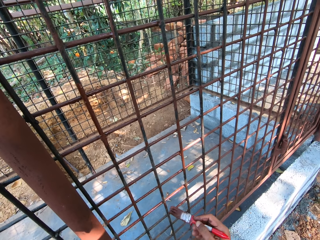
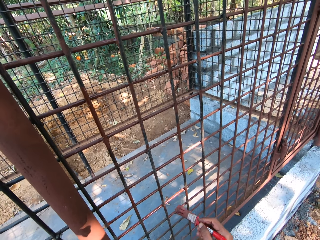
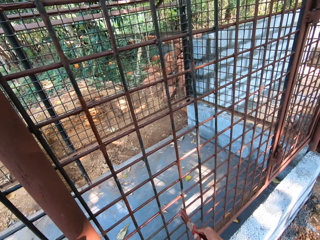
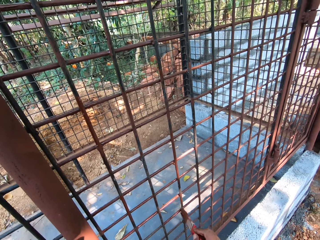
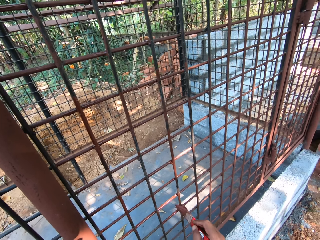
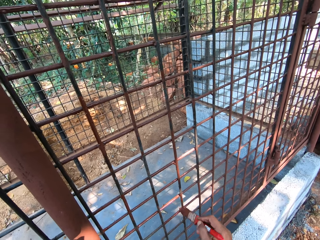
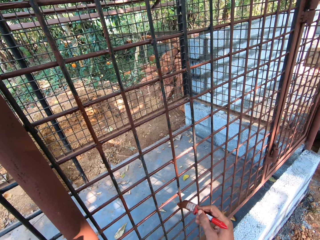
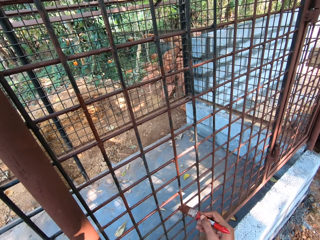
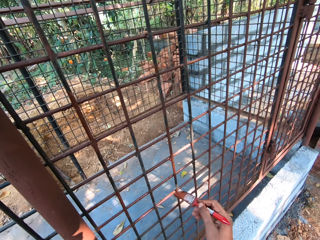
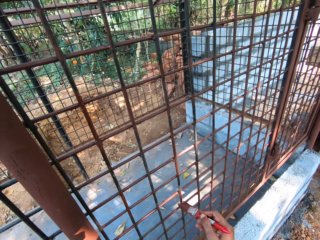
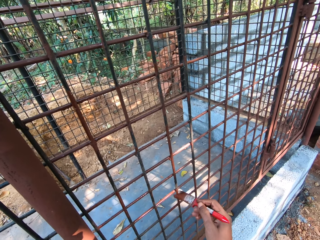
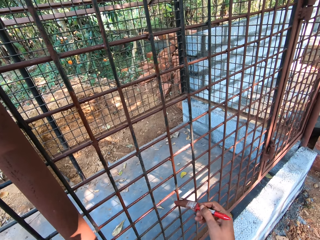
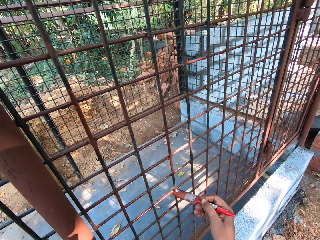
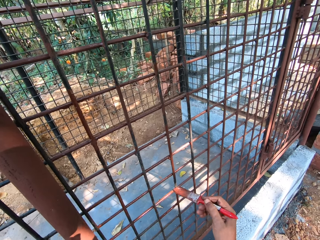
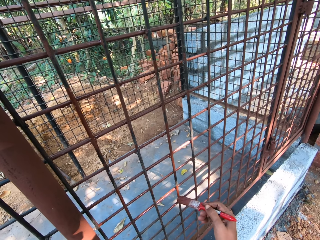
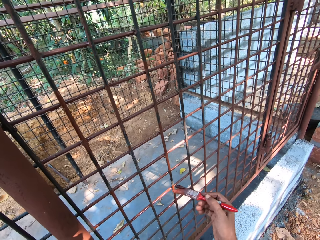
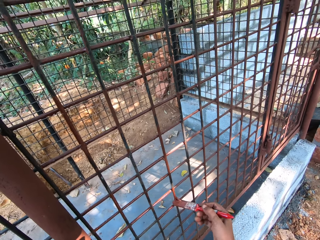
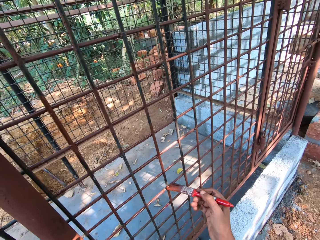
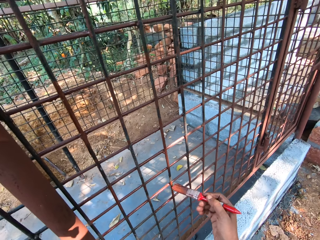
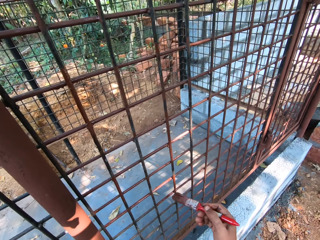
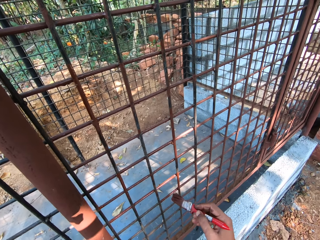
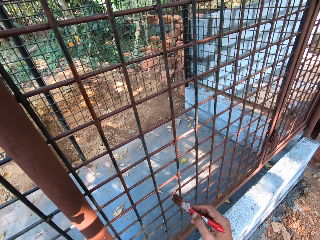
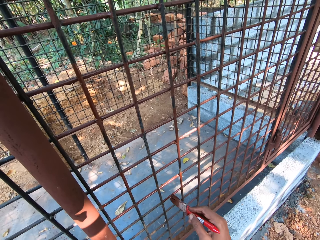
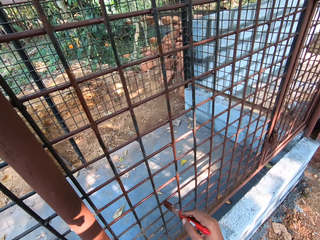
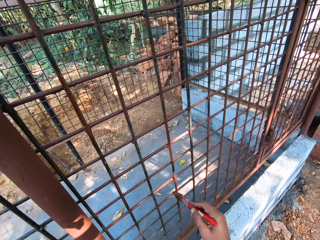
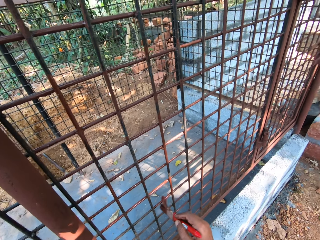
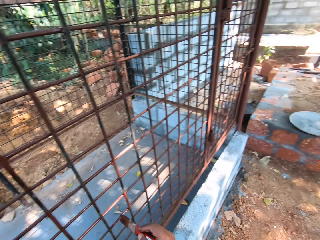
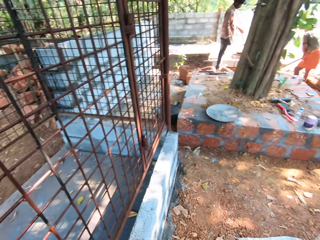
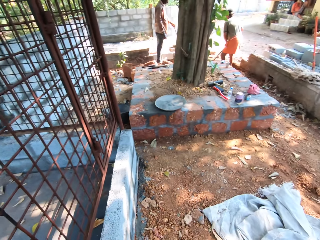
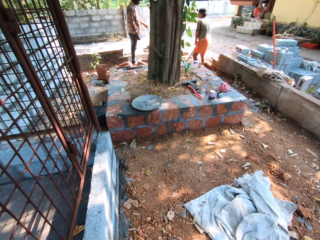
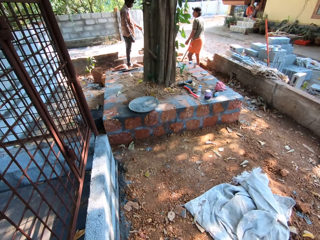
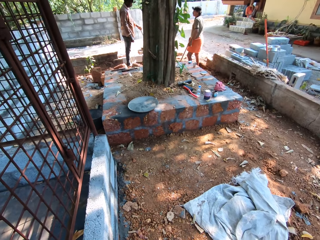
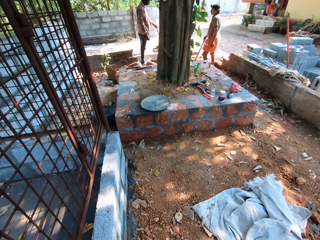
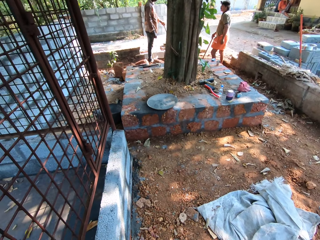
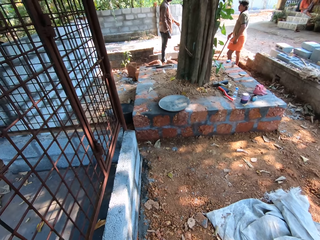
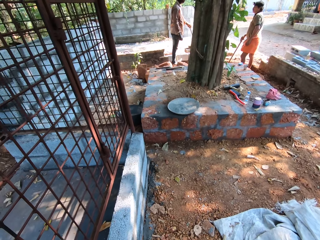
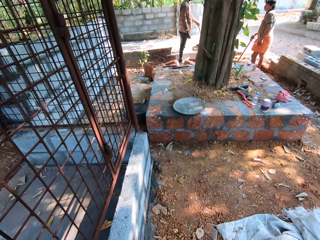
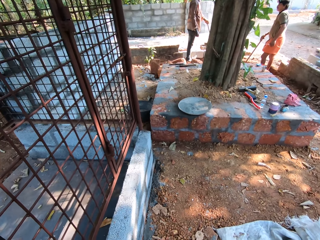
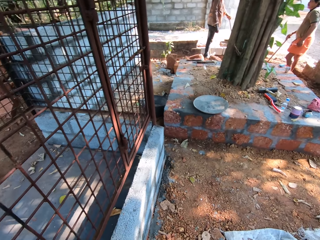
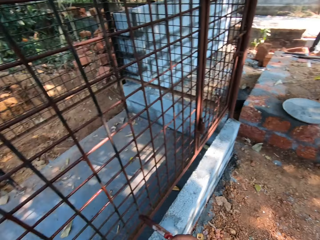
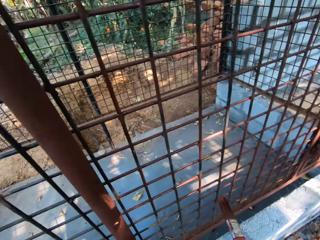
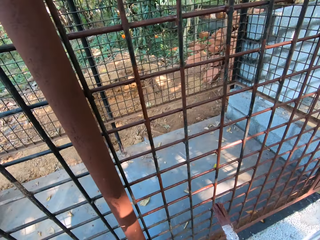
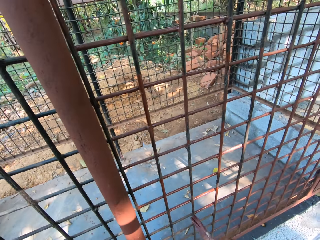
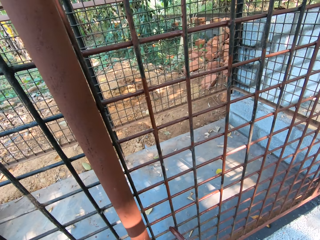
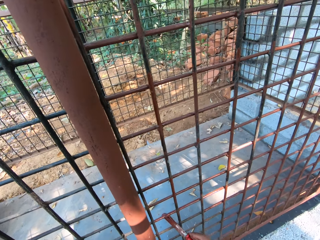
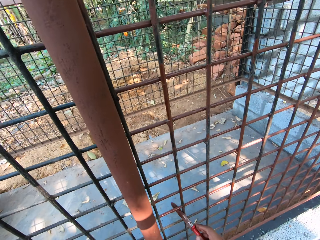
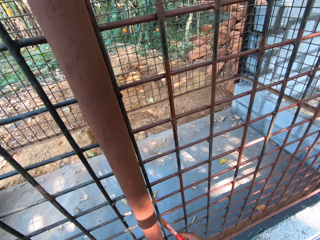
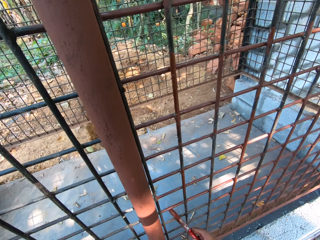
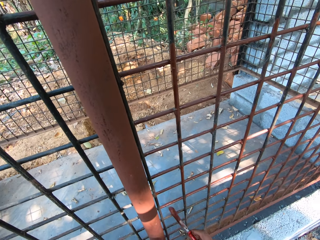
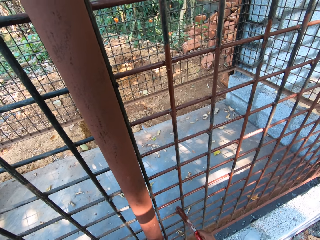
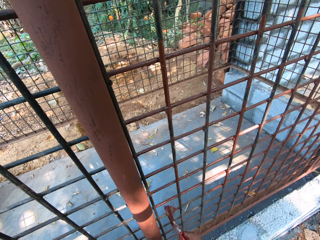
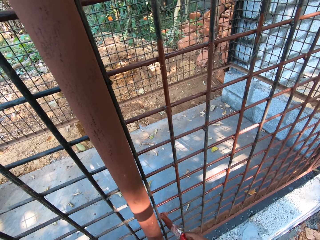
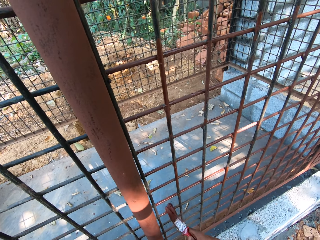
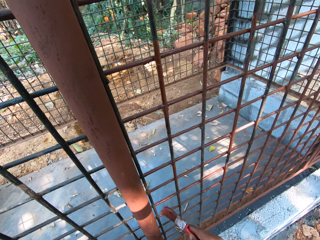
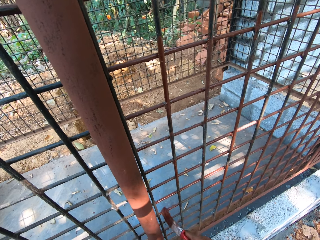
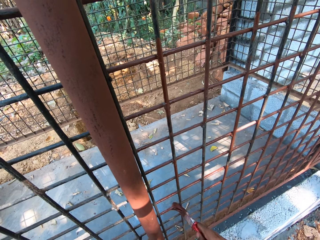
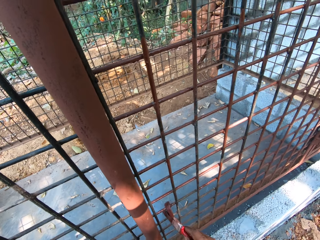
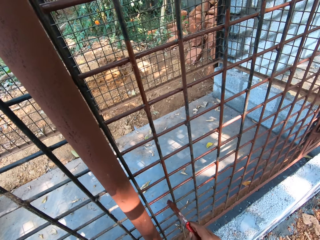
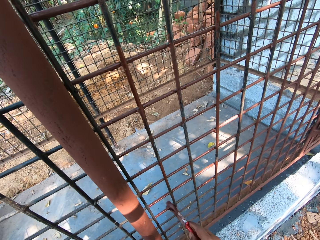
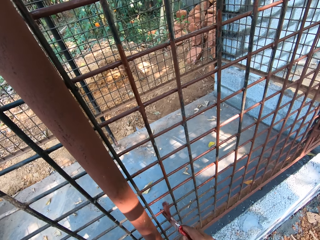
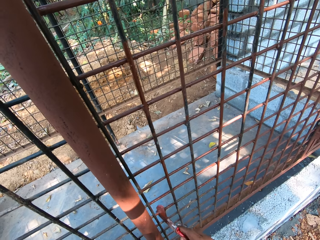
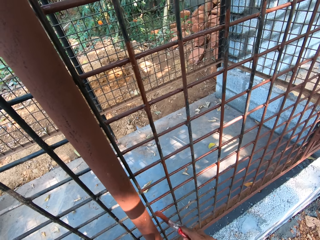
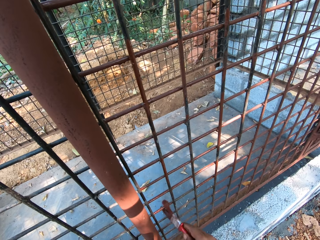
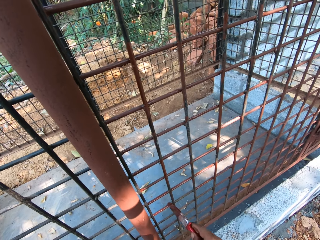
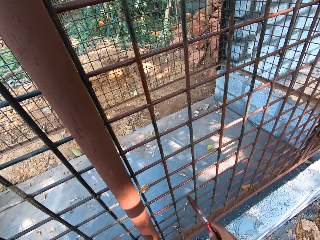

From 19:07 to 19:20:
The camera wearer paints the metal cage with the paint brush in his right hand. He looks around. A man interacts with another man and the camera wearer. The camera wearer paints the metal cage with the paint brush in his right hand.

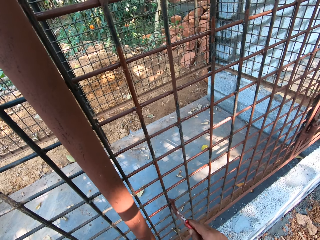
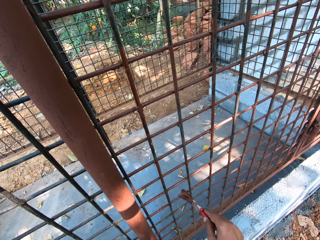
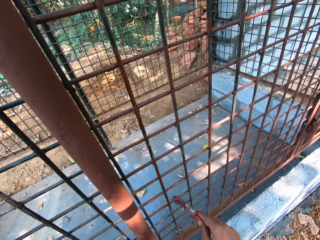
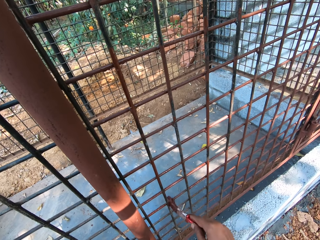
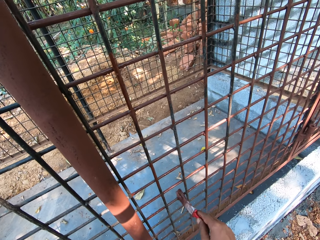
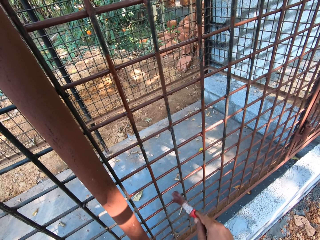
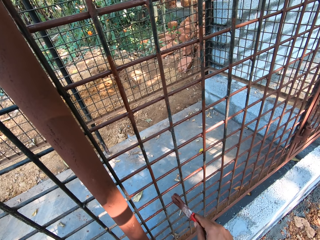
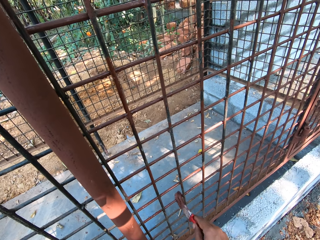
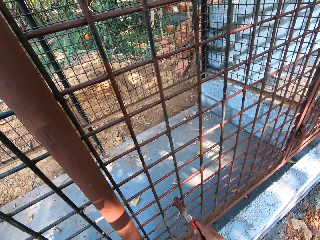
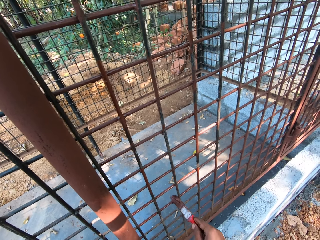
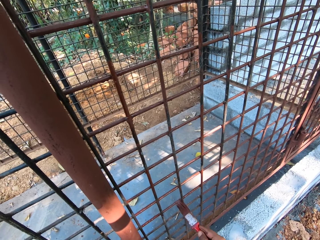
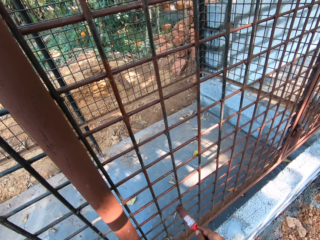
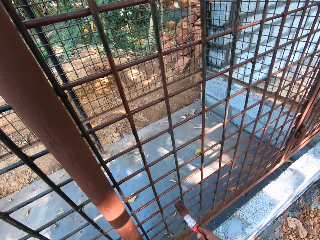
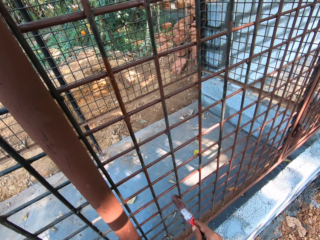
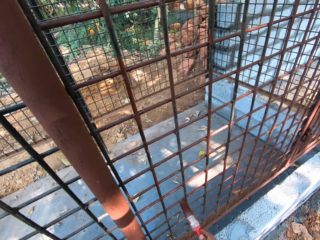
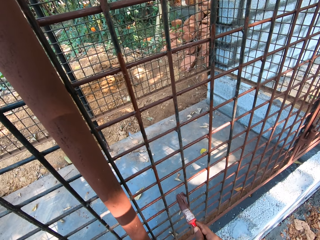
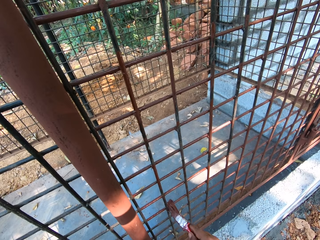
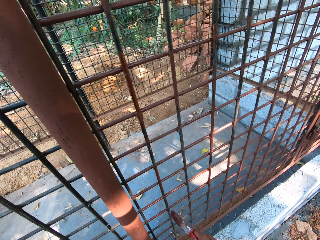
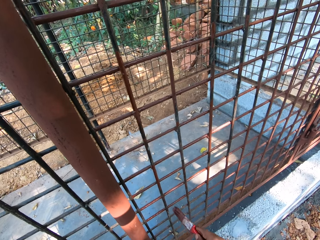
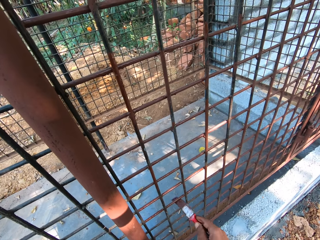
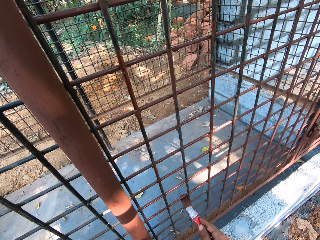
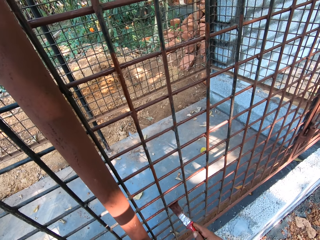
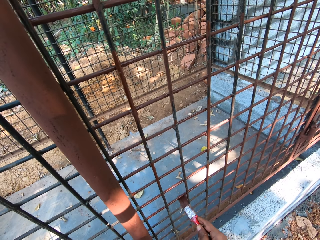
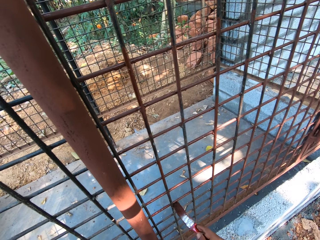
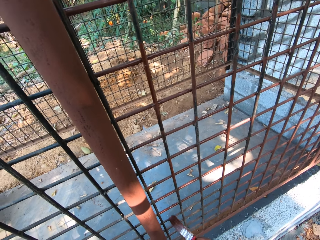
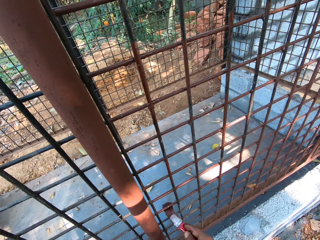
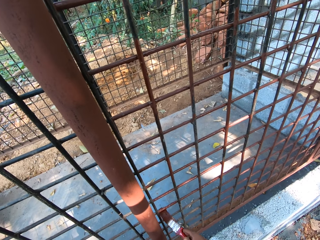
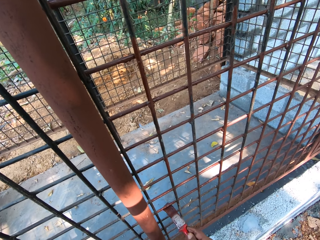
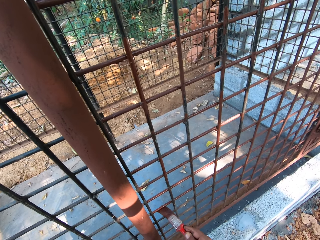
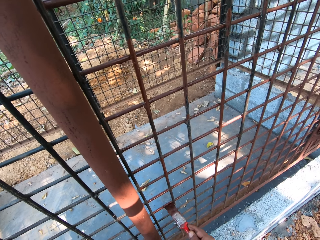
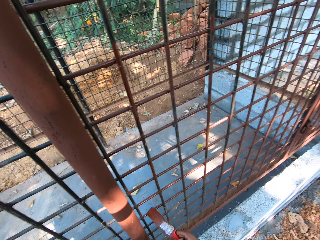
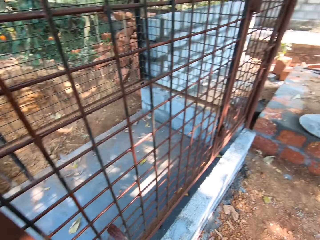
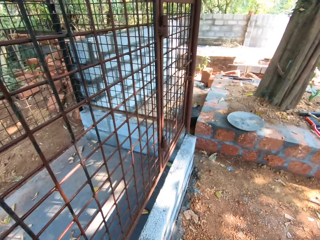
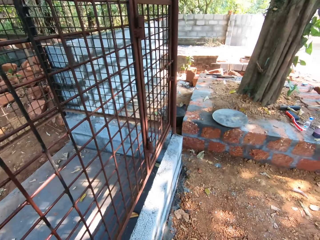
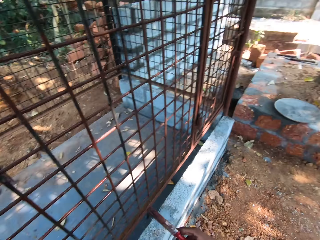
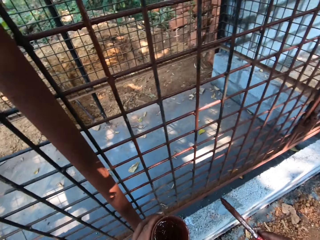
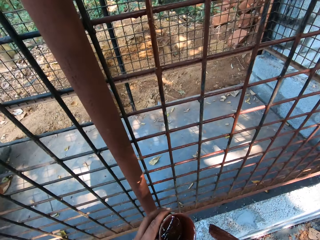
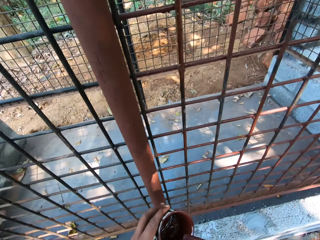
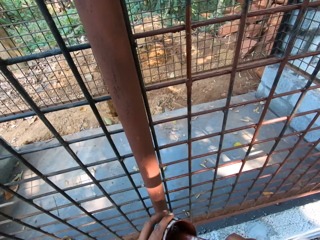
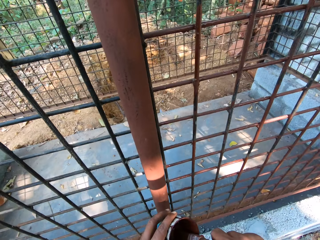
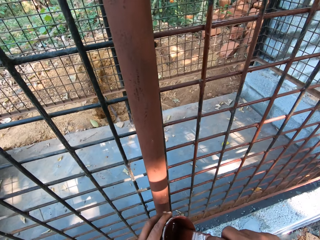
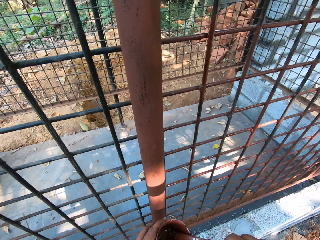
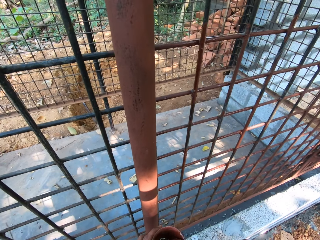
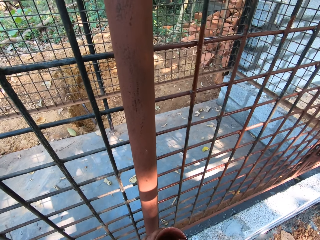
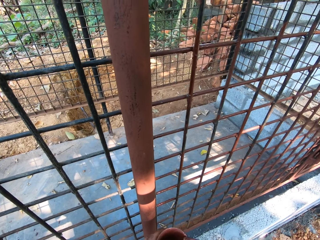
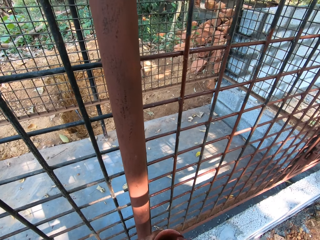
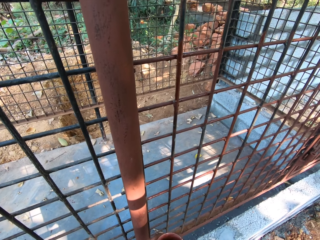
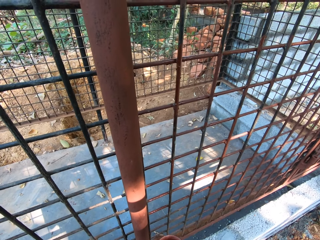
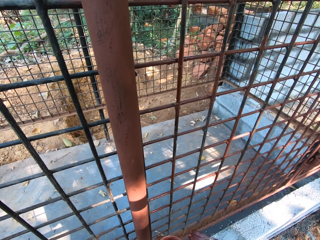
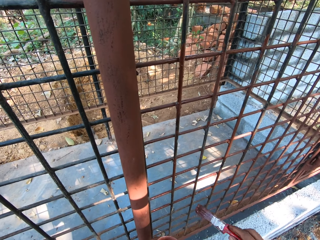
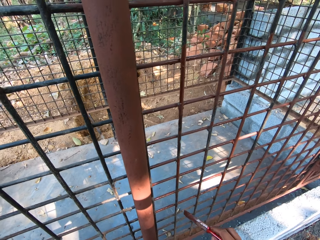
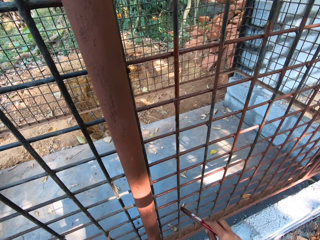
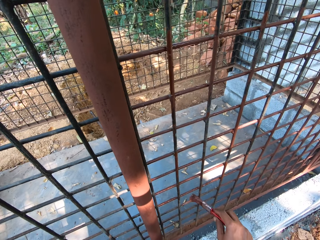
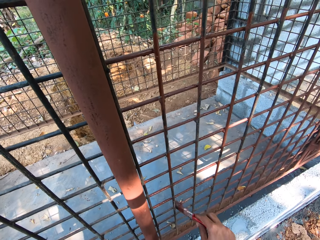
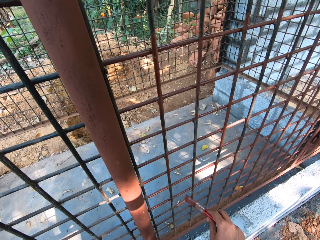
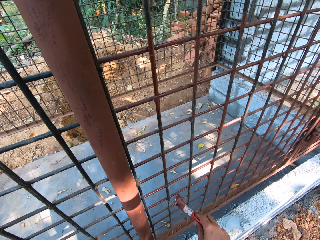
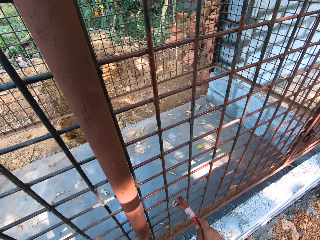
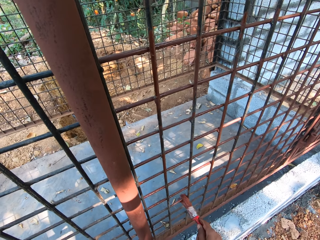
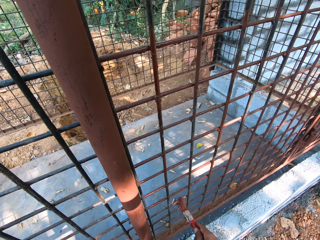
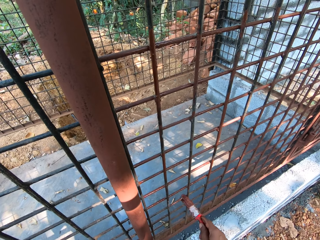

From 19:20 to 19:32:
The camera wearer looks around. He moves the paintbrush. He dips the paintbrush in his right hand into the paint can in his left hand. He scoops paint. He lifts the paintbrush. He paints the metal cage with the paint brush in his right hand.
